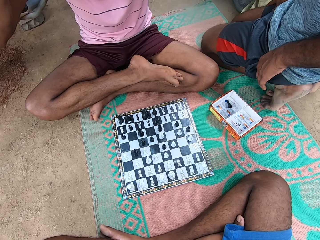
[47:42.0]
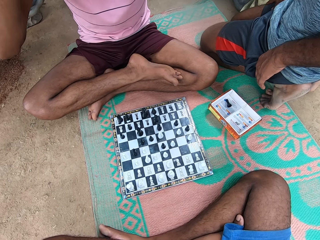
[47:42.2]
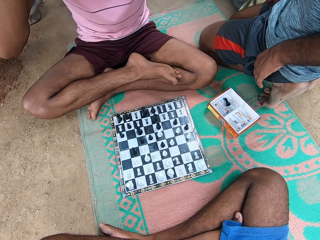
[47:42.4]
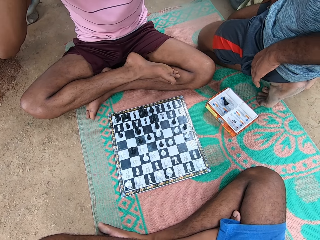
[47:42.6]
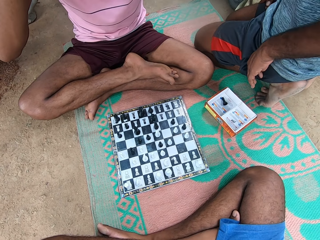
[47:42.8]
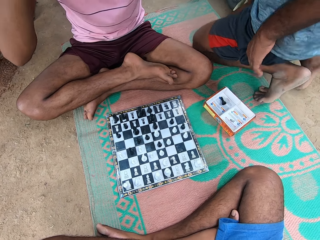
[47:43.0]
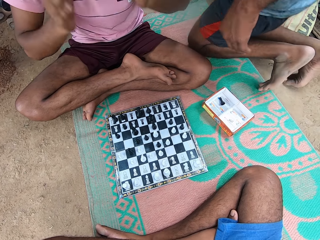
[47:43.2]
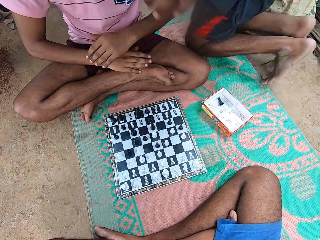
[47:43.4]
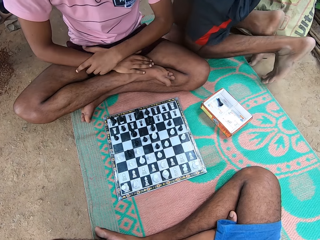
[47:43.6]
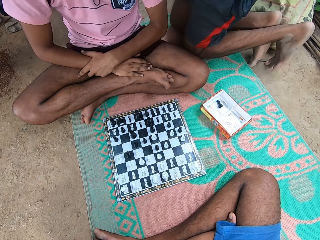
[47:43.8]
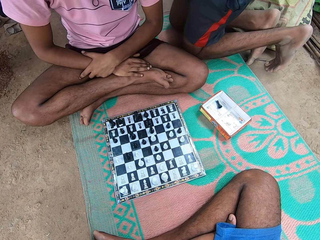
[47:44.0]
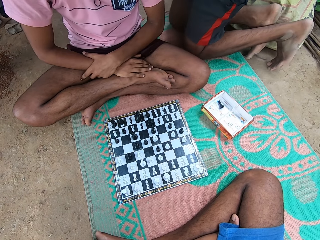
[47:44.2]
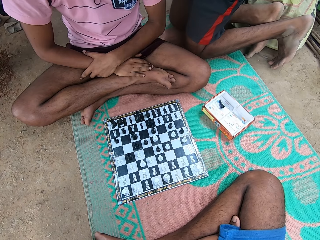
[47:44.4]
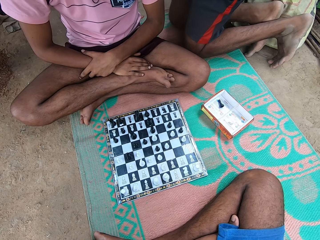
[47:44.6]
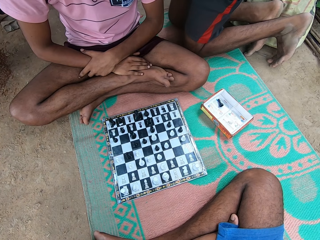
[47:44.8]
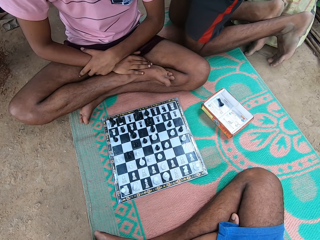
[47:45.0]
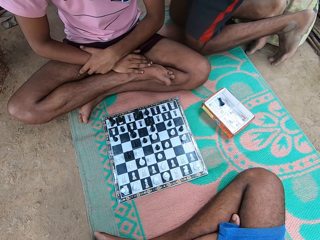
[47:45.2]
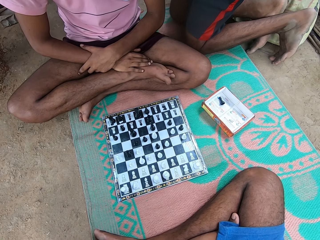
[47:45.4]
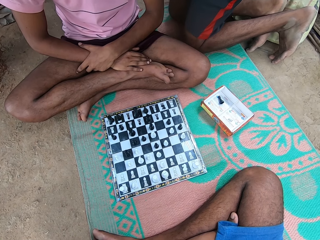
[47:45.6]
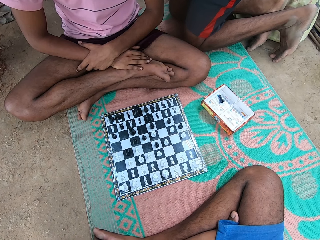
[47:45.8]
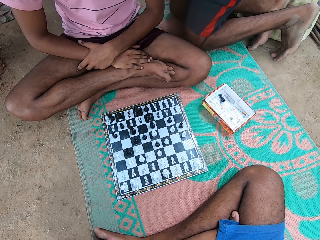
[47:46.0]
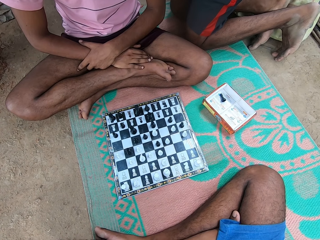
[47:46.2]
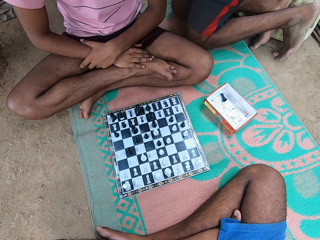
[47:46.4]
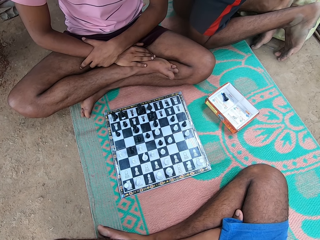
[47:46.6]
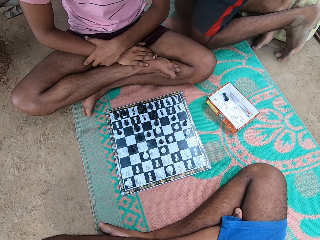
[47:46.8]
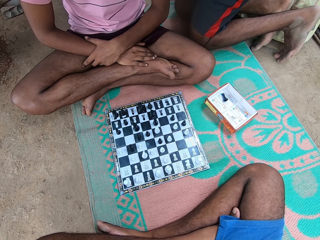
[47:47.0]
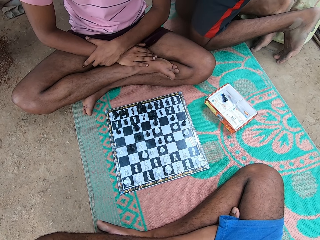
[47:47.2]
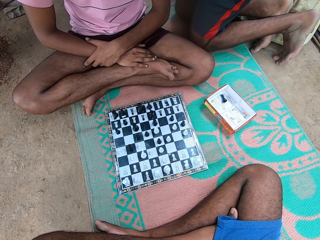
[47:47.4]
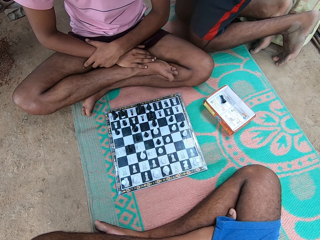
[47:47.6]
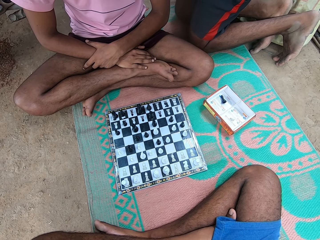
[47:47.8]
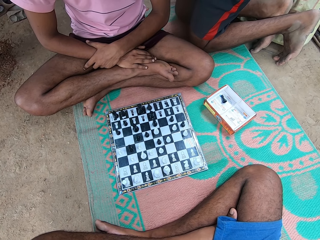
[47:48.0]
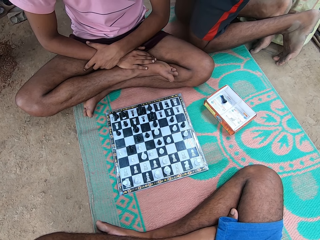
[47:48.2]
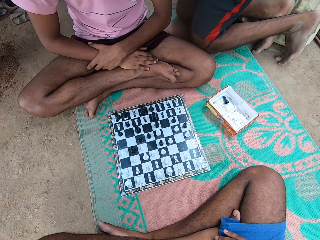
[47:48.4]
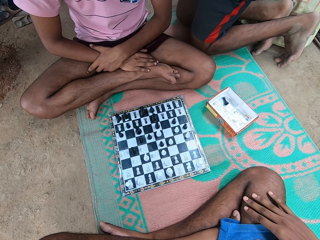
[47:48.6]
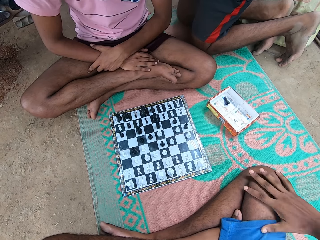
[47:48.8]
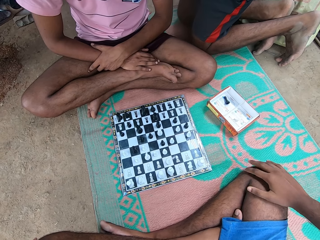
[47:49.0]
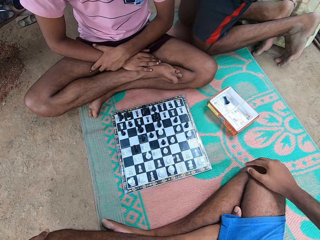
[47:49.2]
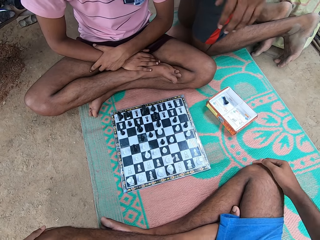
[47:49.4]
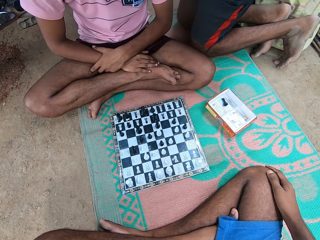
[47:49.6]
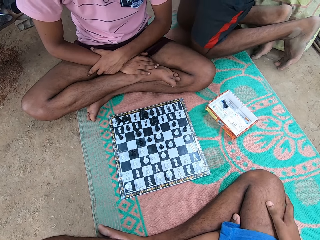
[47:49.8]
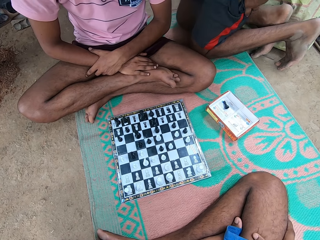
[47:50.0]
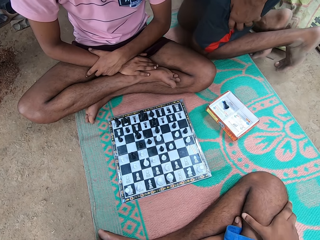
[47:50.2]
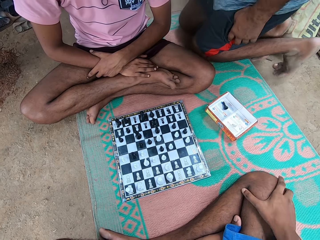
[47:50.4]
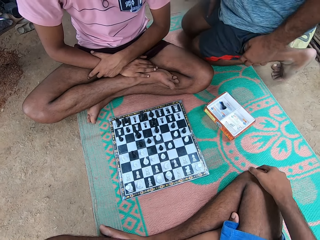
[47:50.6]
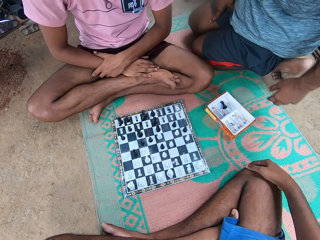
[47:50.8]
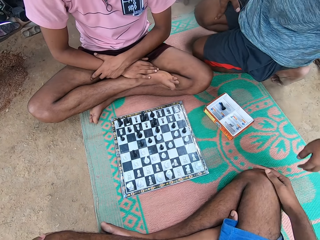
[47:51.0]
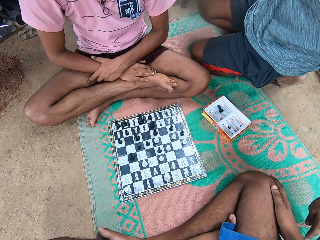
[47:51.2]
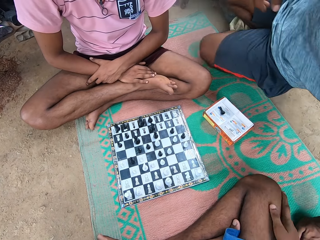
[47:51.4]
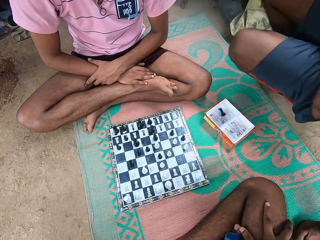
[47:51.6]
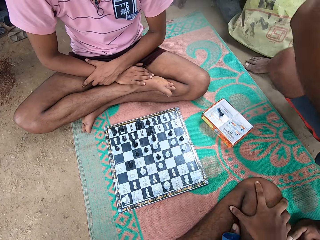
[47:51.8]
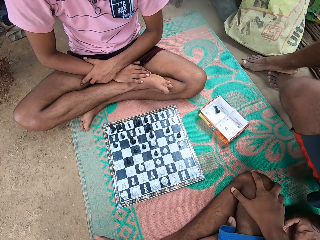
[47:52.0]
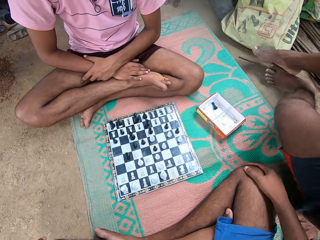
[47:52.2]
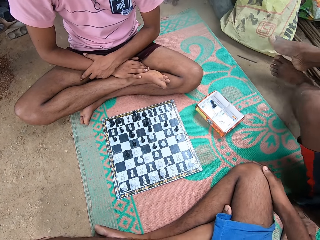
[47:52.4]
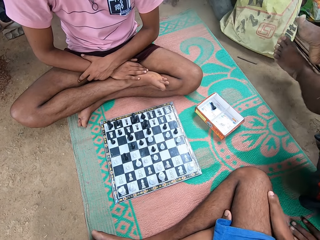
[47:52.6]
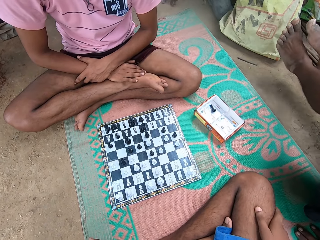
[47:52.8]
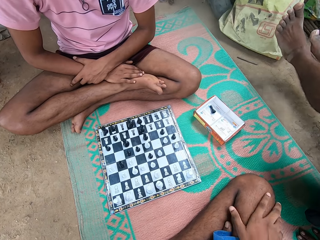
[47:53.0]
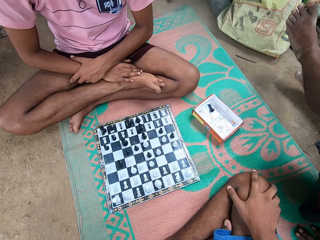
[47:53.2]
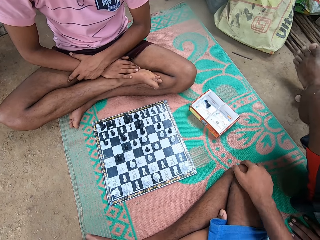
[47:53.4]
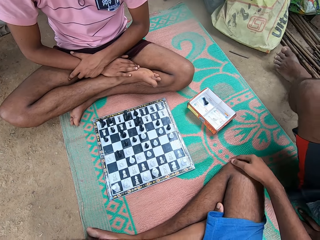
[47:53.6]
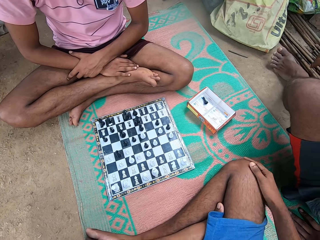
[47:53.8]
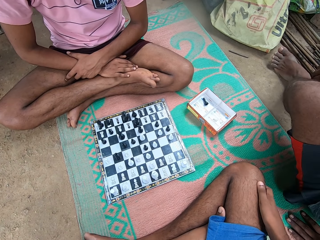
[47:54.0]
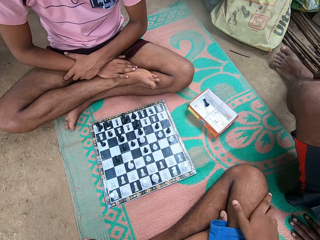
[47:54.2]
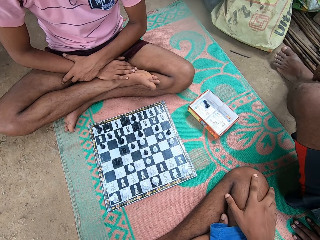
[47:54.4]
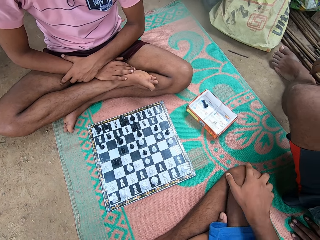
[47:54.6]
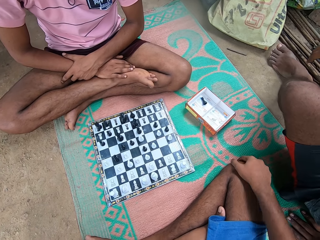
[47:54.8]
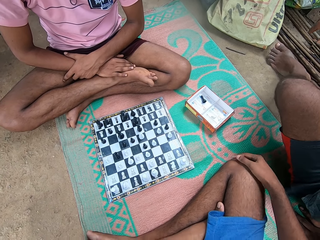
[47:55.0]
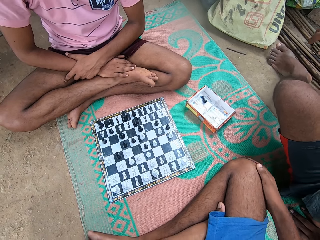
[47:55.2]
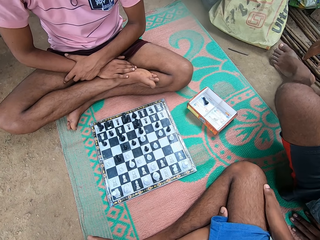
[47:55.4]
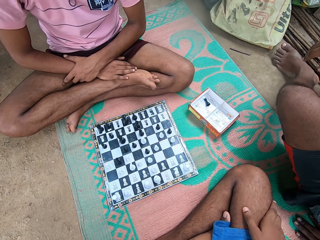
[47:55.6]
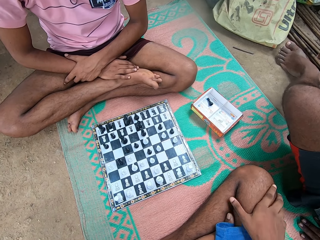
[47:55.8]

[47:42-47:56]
The camera wearer positions the hands on the leg. A man moves his hands. Another man moves his body. The first man drops the hands on the legs from the head. The other man adjusts the kneeling position beside the first man. The camera wearer rubs the right leg knee with the right hand. He touches his leg. The other man drops the left hand, supports himself with the left hand on the mat and sits on the mat.

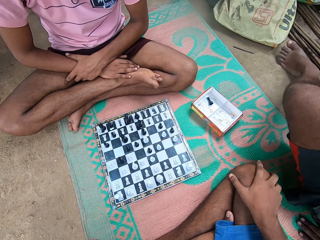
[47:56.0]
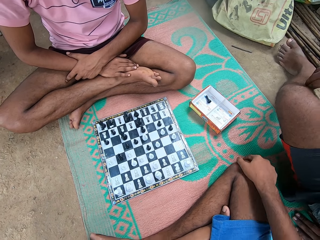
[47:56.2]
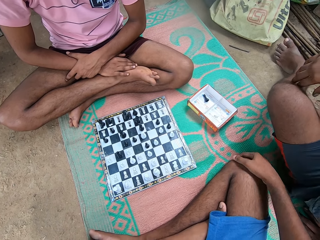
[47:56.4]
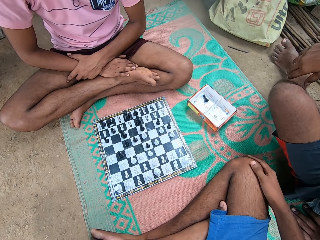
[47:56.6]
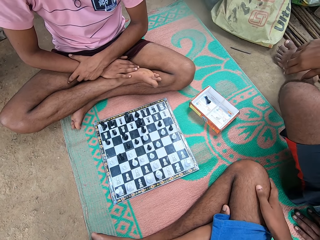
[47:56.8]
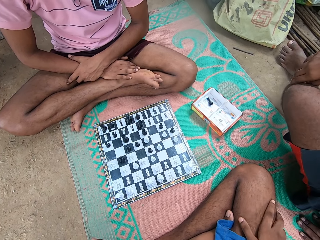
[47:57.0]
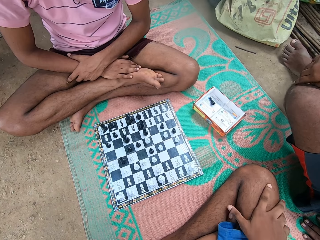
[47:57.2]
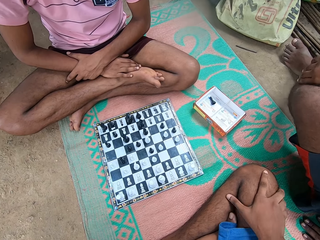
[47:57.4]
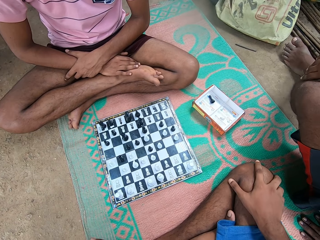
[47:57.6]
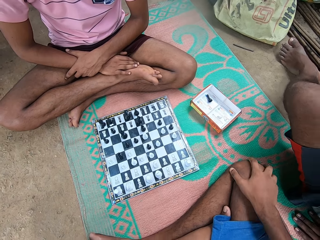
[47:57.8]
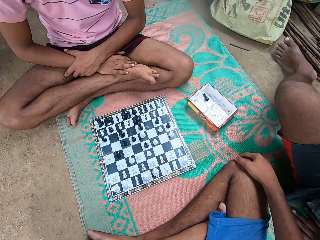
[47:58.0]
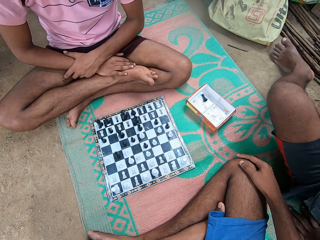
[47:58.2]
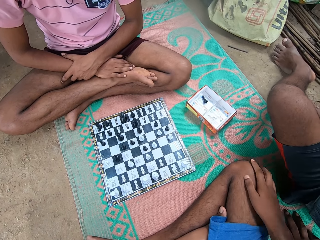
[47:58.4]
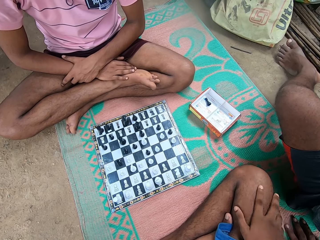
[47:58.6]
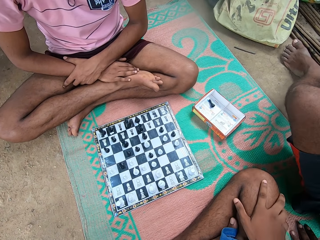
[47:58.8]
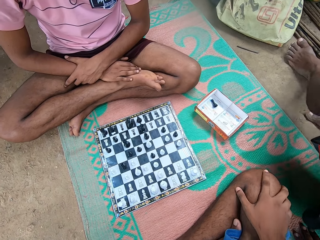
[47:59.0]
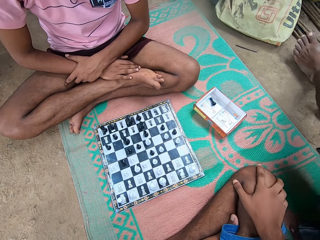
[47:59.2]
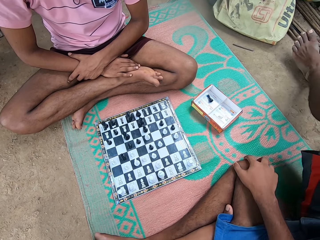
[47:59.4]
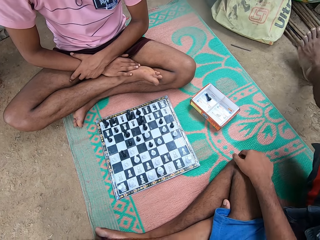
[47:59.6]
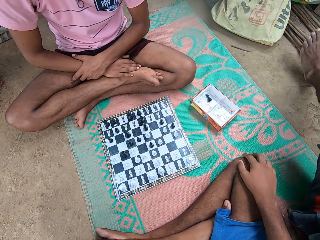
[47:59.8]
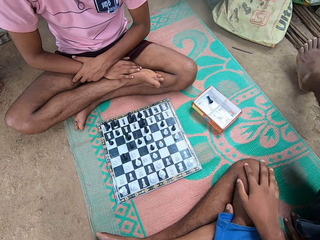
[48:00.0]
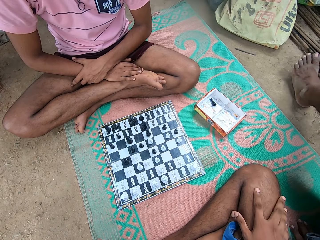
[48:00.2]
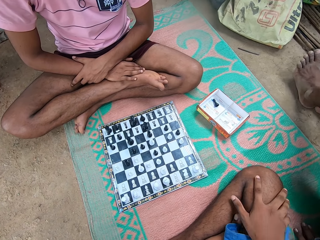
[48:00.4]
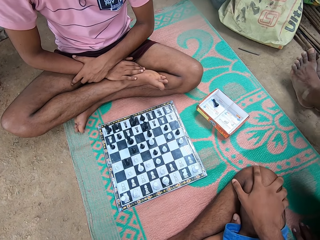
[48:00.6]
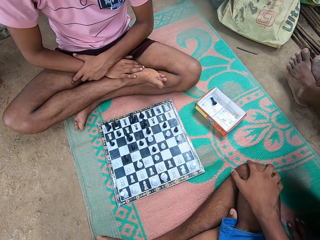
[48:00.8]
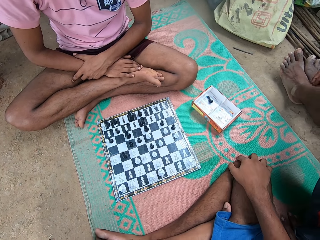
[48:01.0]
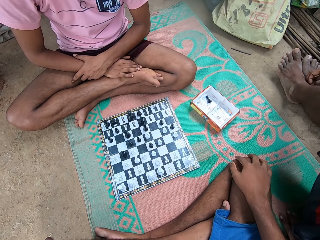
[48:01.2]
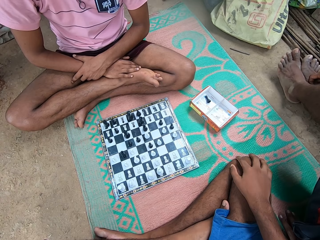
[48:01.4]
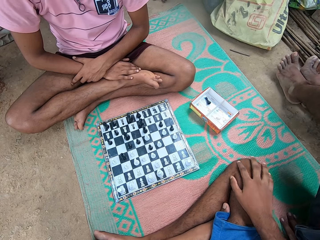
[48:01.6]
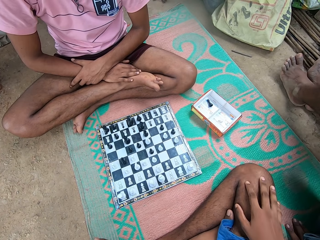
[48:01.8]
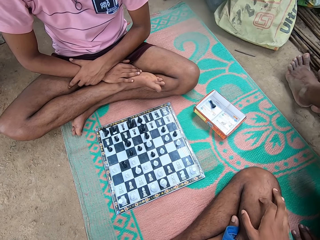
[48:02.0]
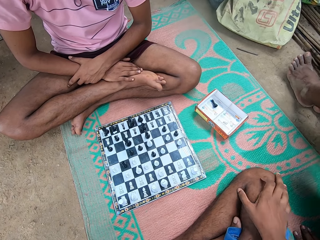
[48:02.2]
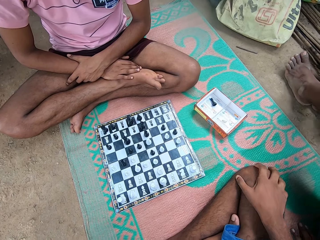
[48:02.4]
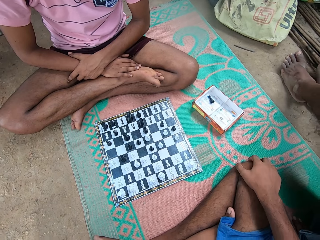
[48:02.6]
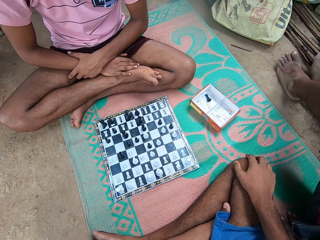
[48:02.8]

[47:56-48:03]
A person adjusts himself on the mat.
